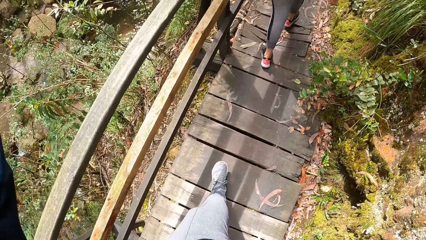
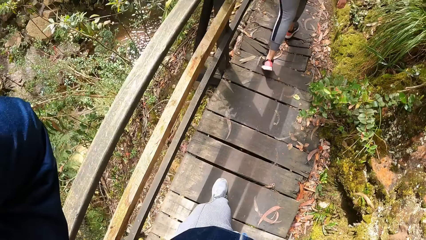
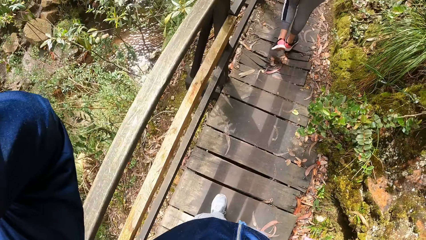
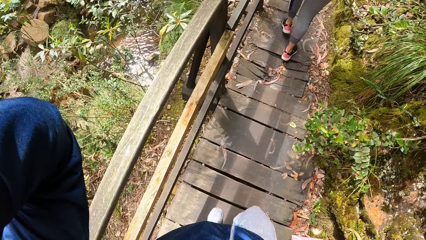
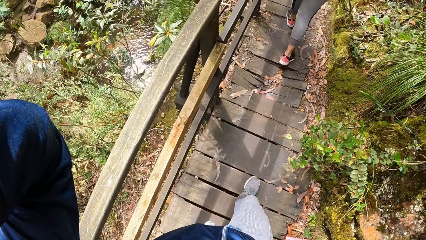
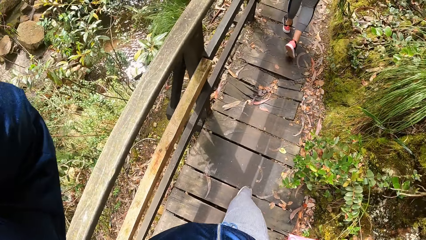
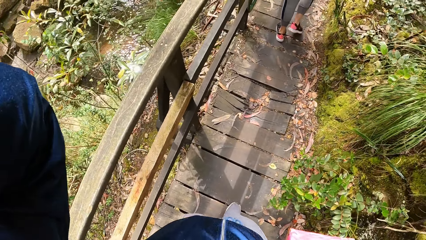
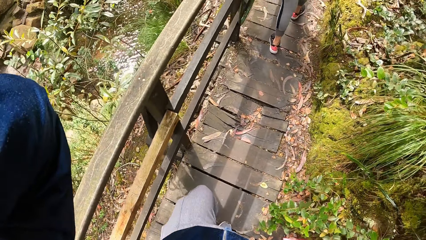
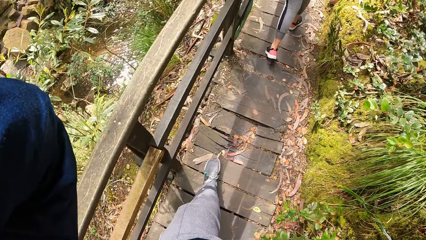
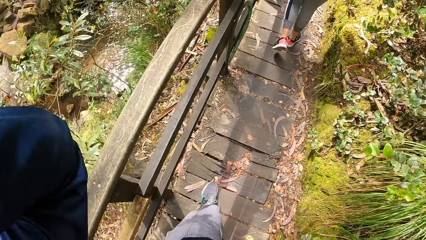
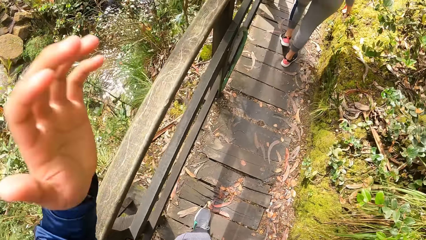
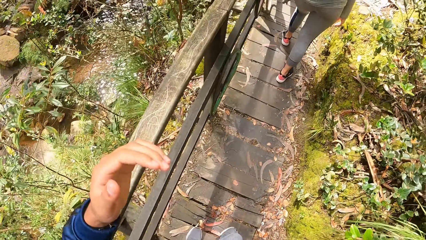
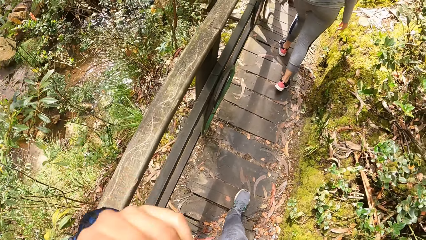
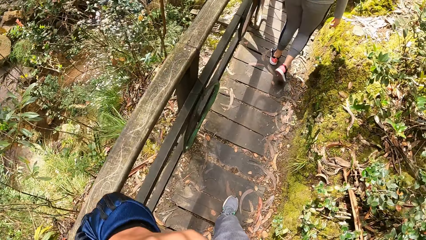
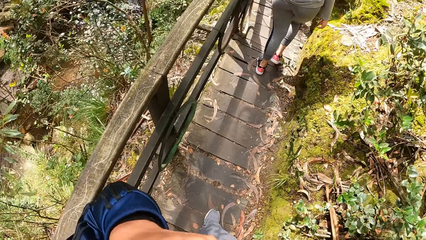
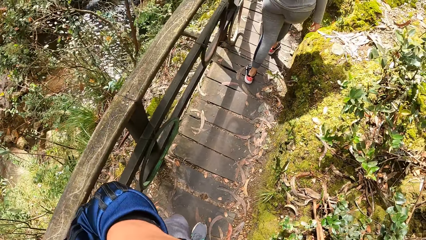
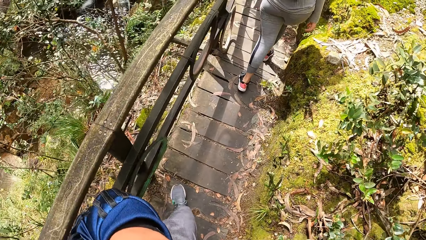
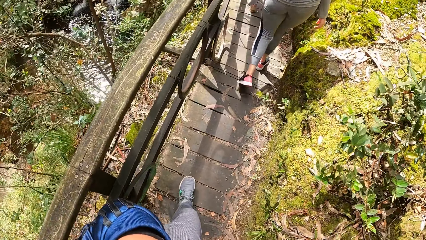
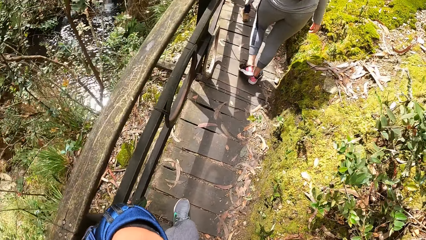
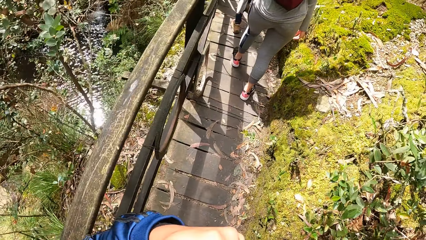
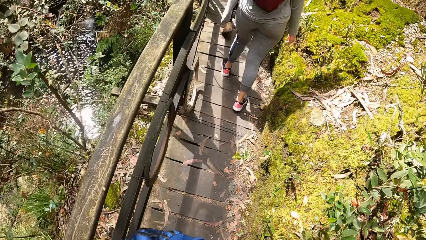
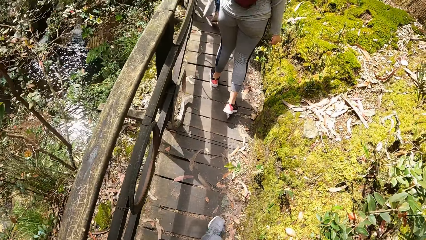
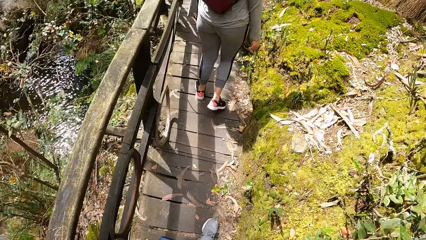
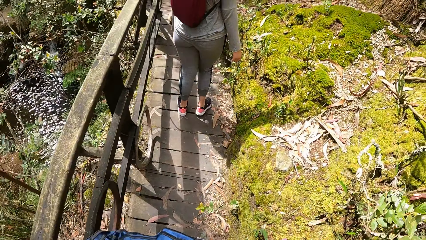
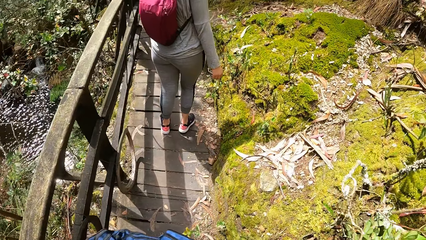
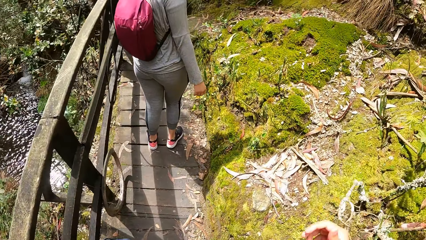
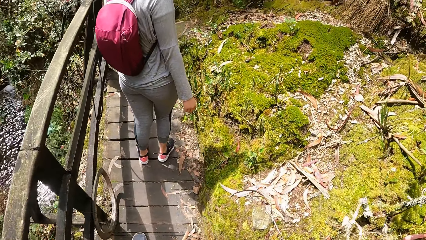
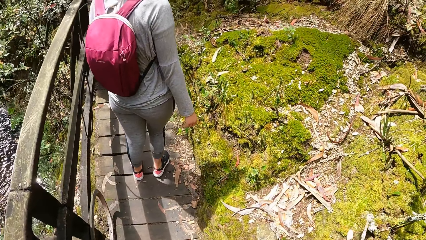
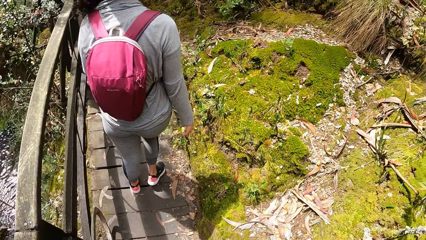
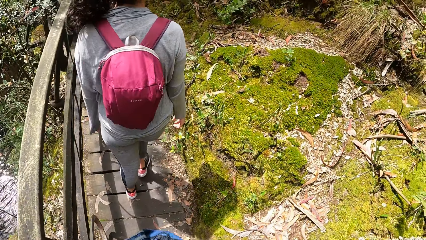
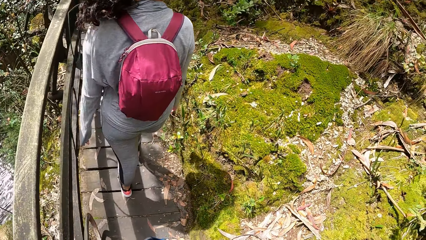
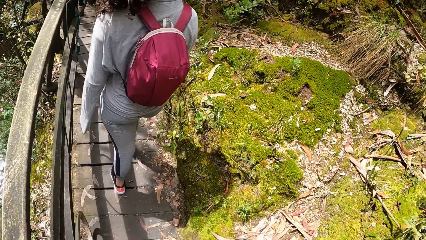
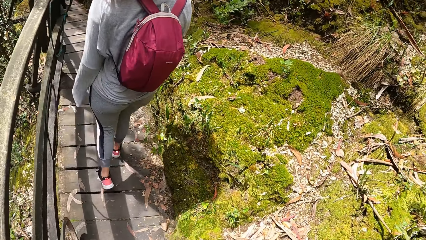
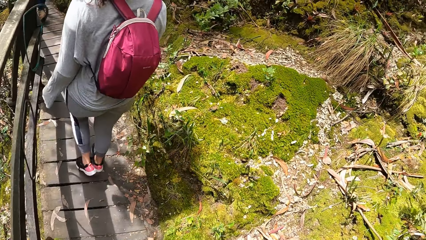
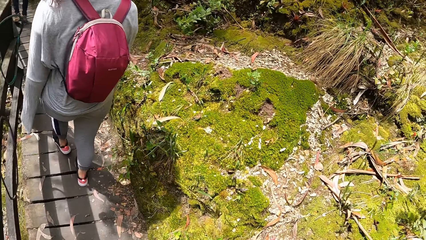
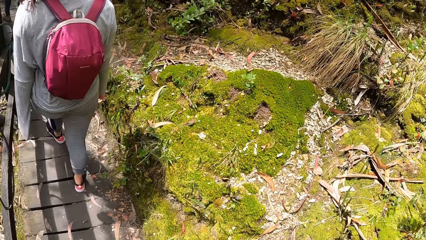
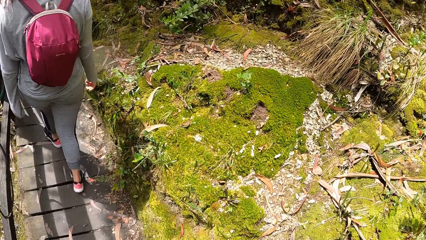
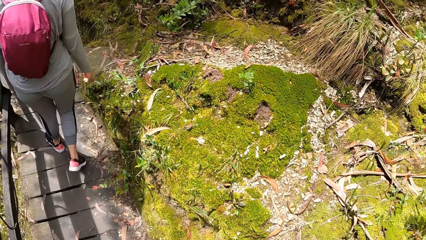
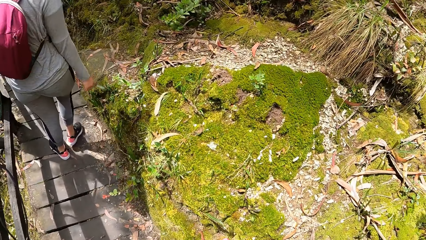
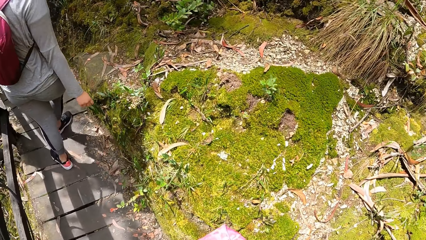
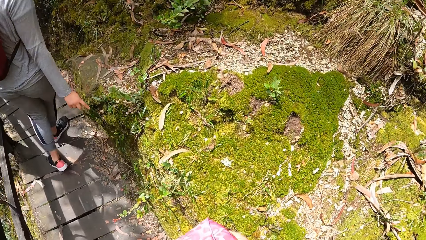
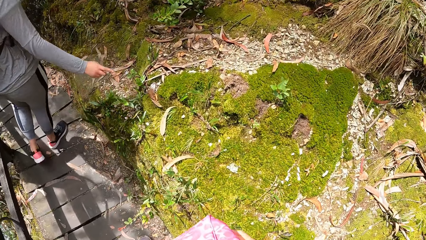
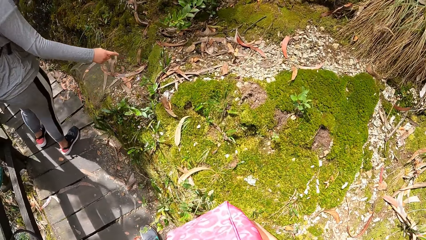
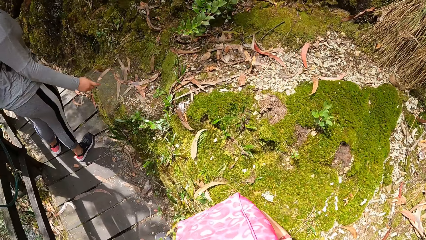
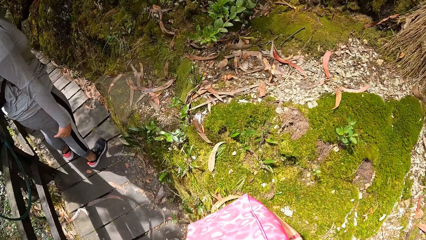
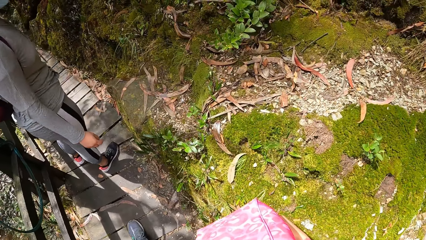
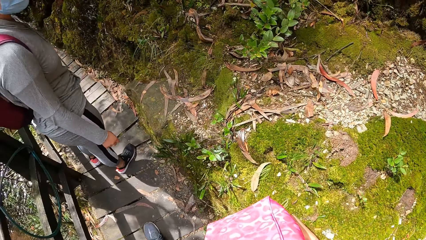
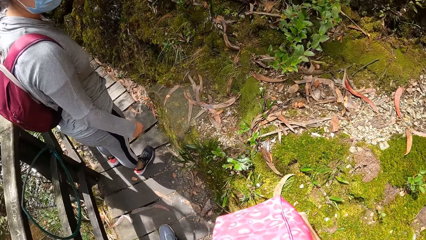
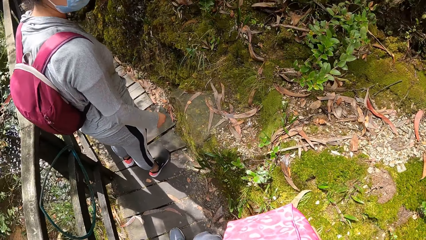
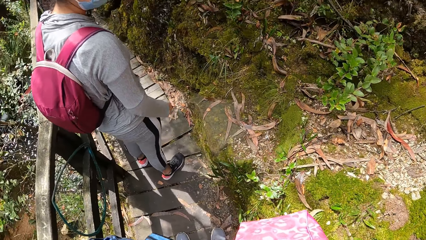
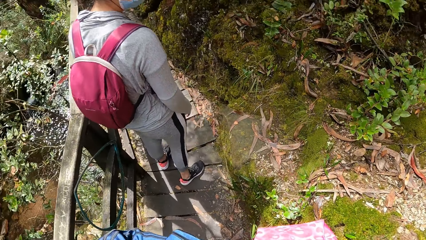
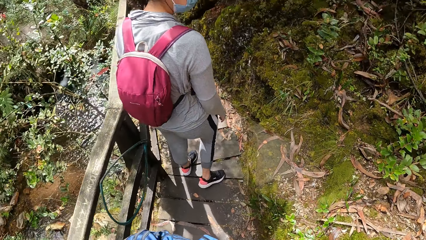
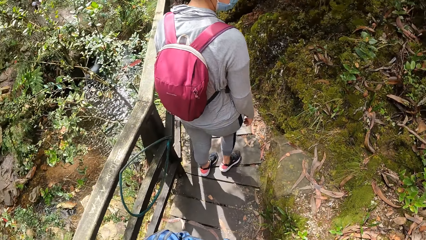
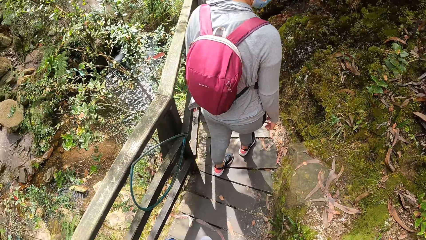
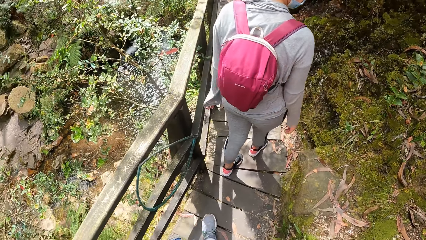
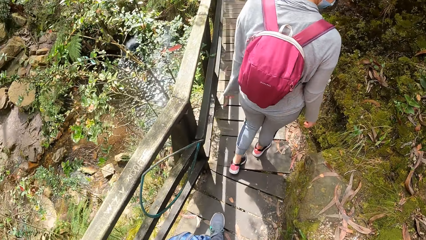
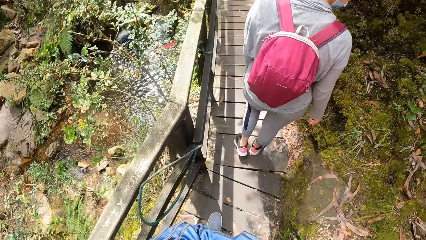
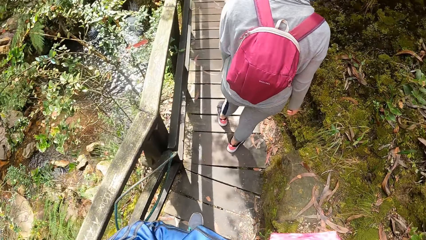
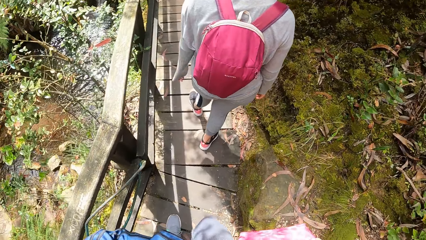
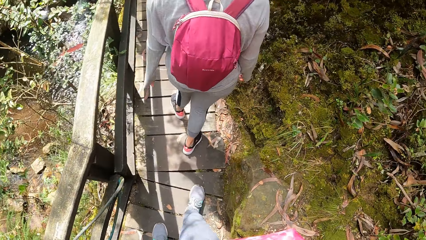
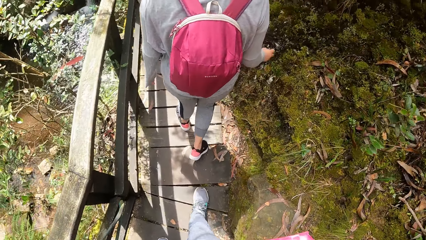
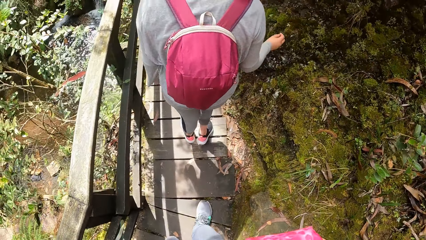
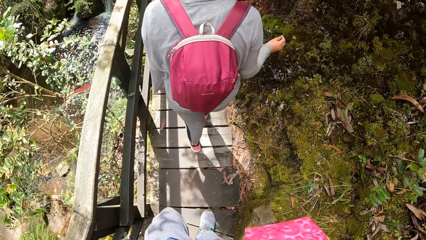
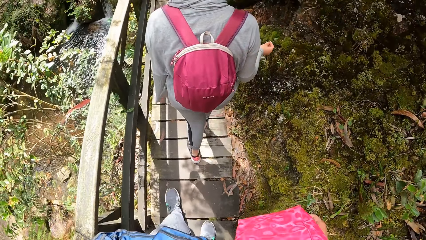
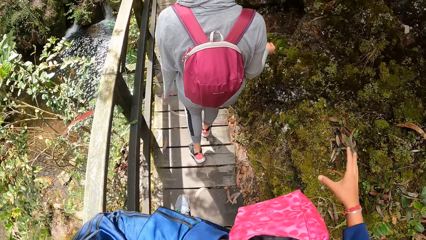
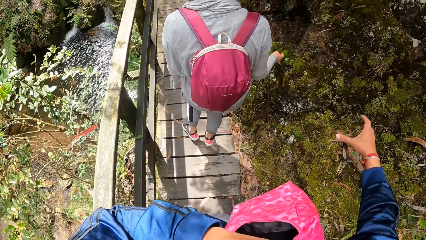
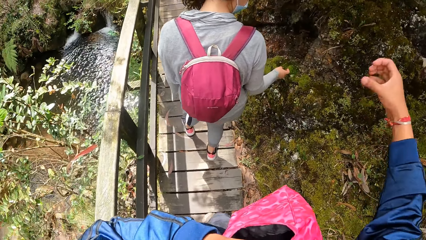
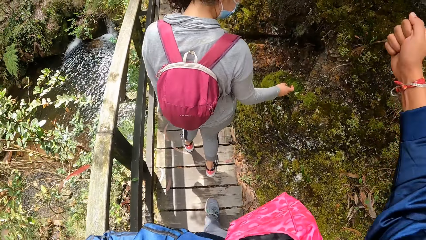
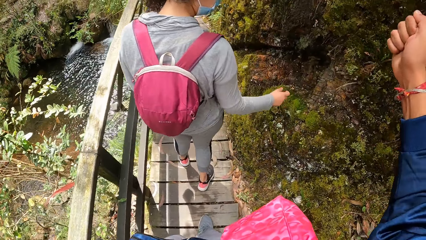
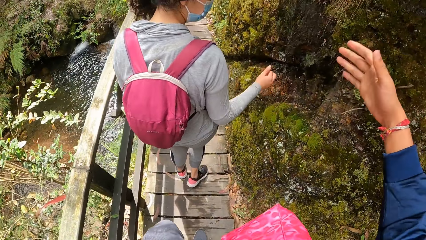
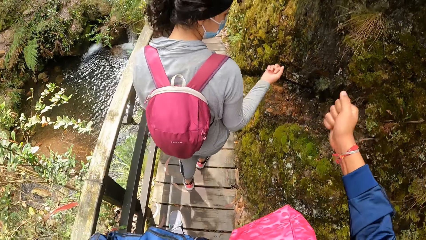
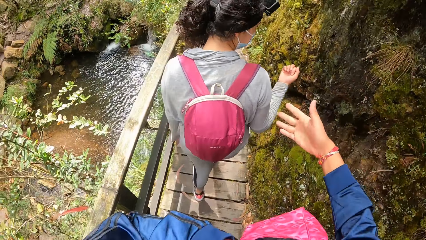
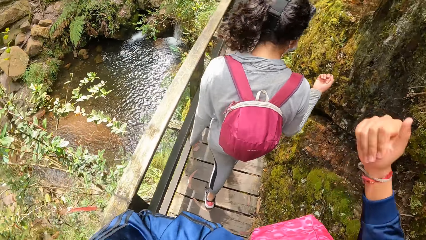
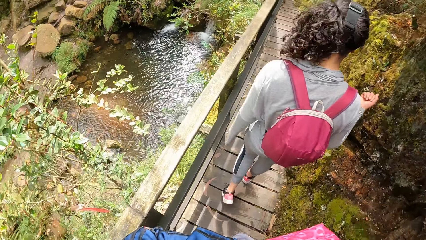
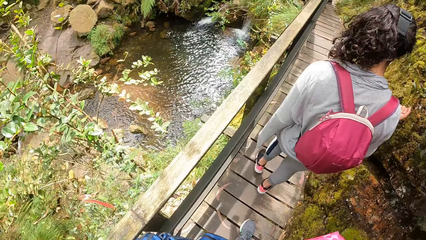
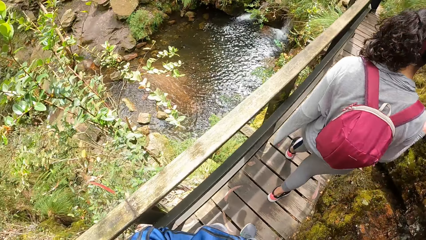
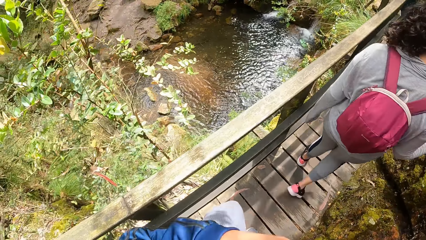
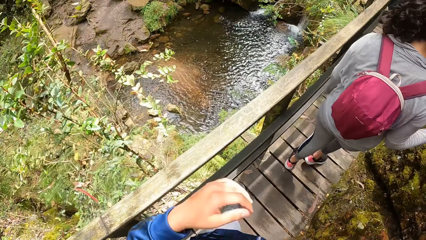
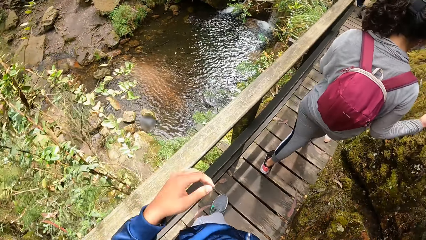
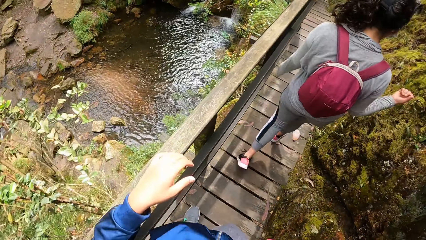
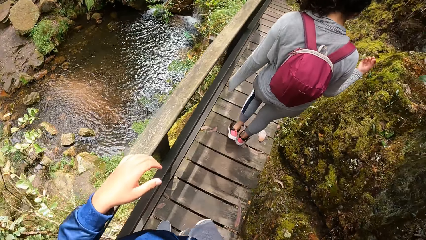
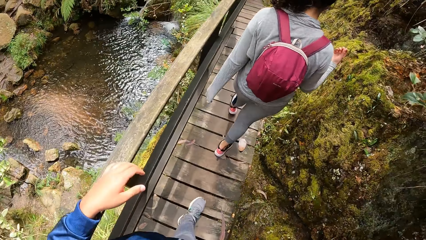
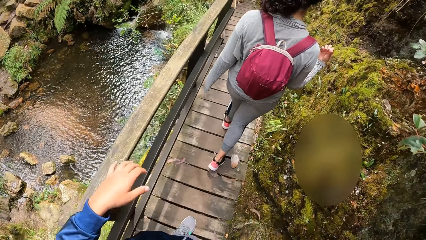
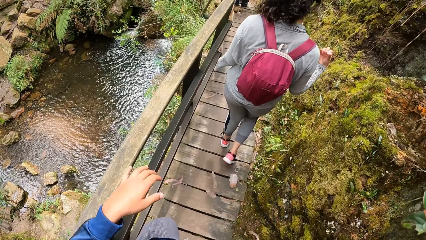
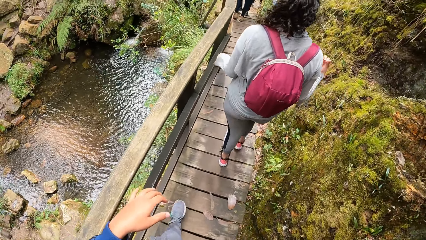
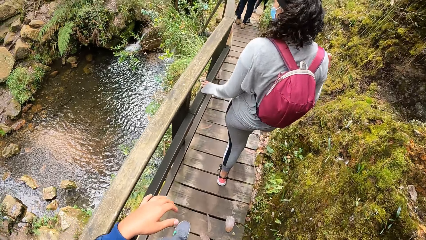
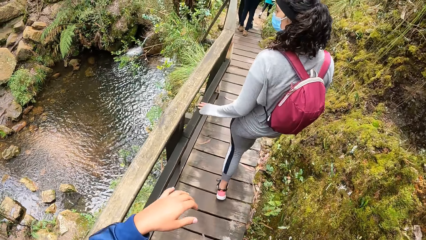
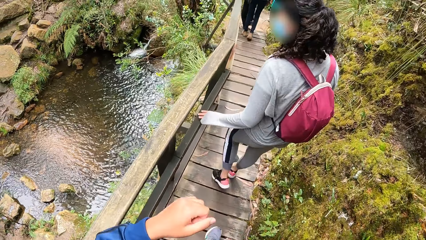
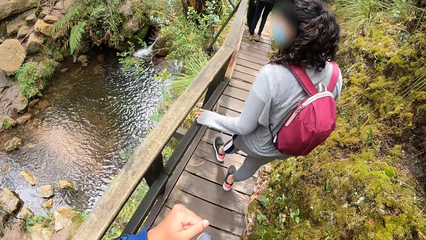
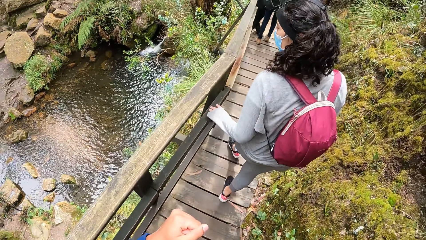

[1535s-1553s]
The camera wearer touches the face.
